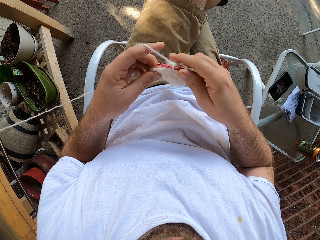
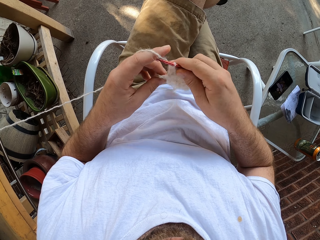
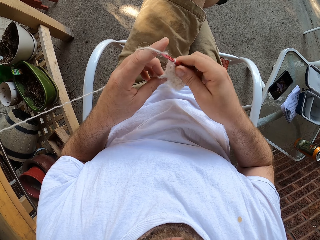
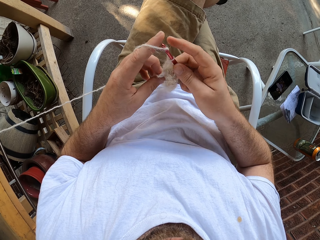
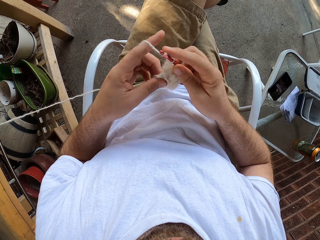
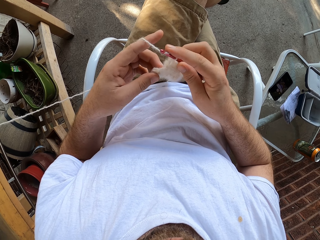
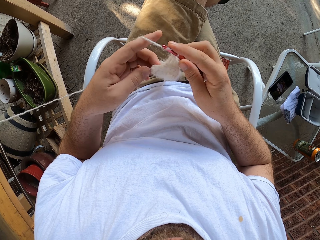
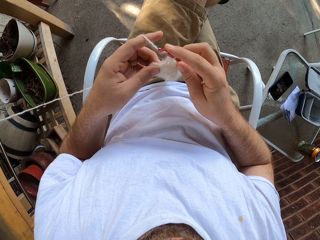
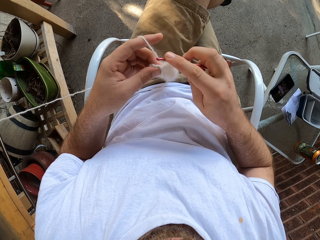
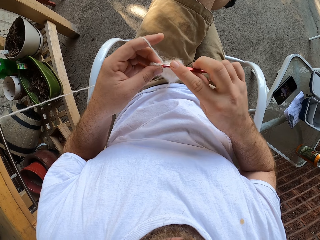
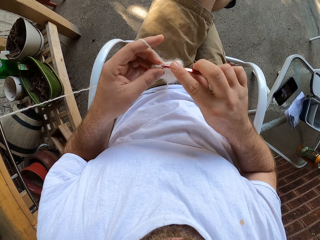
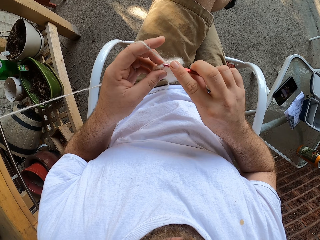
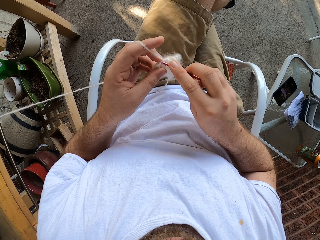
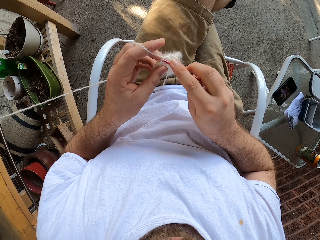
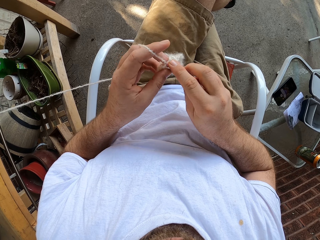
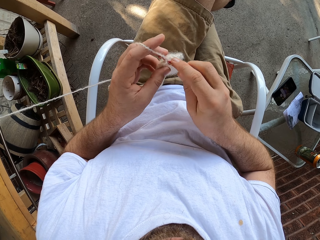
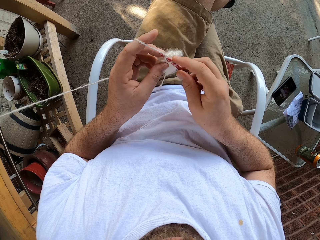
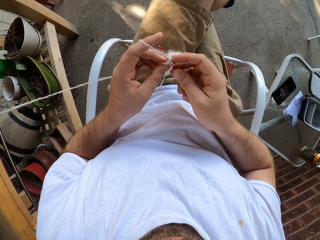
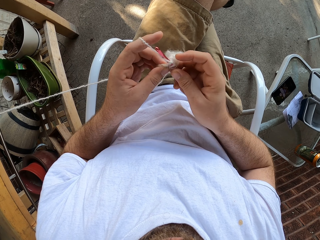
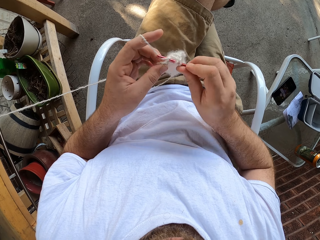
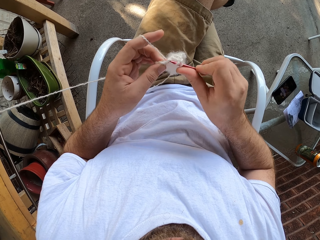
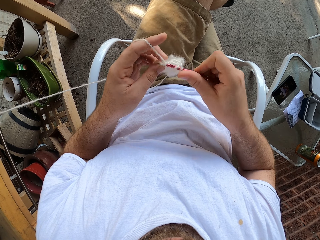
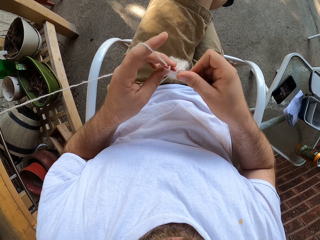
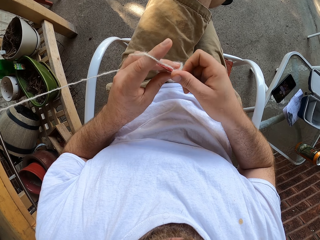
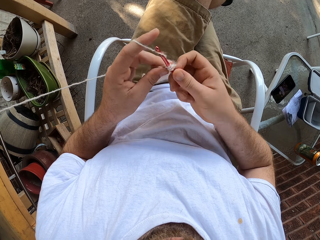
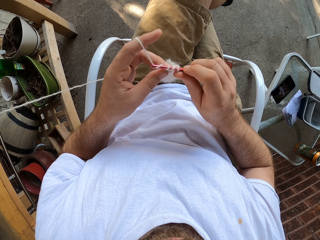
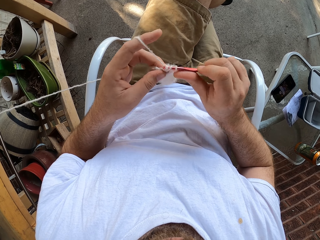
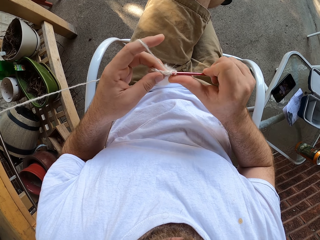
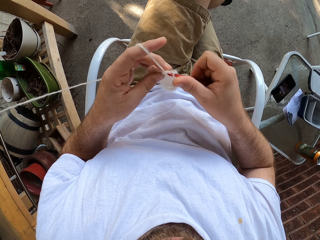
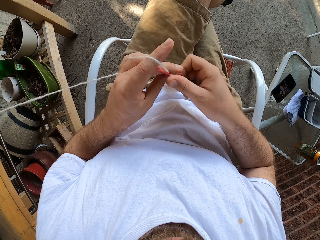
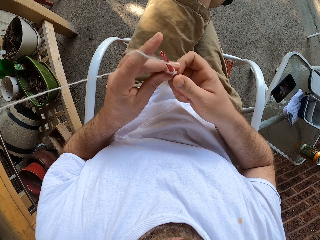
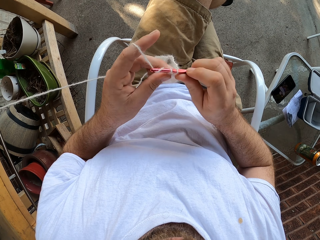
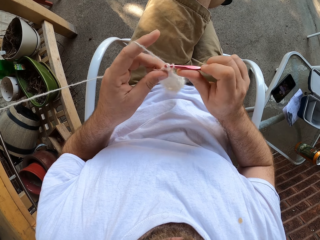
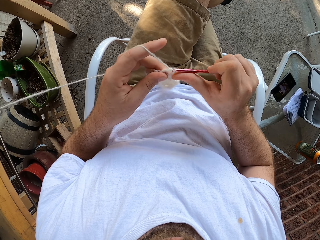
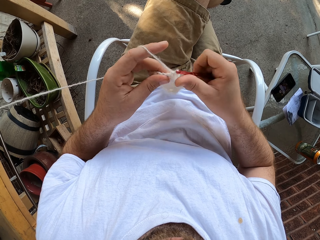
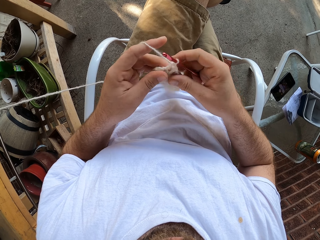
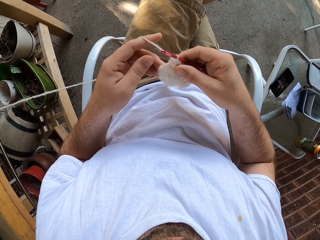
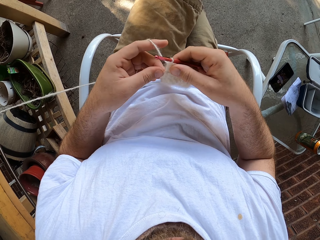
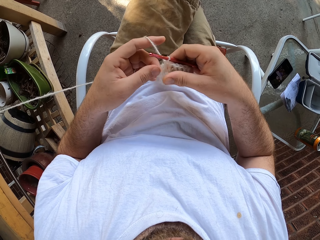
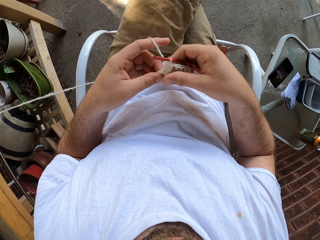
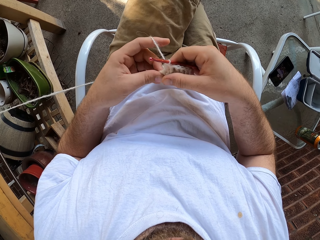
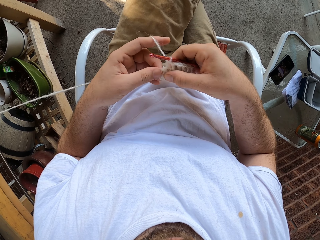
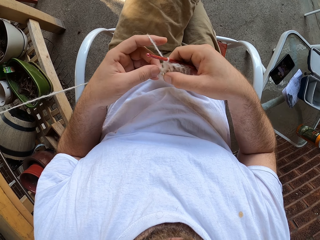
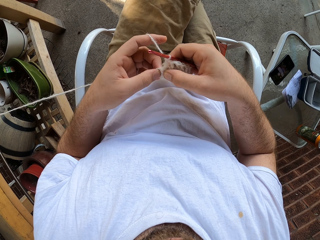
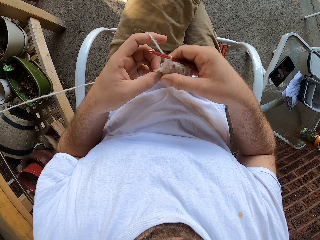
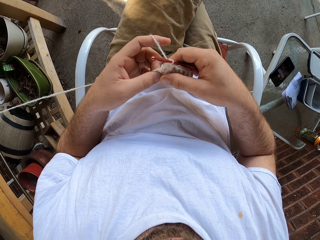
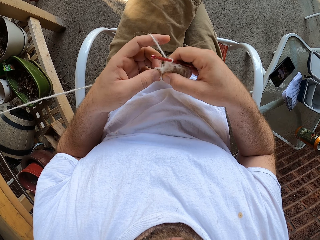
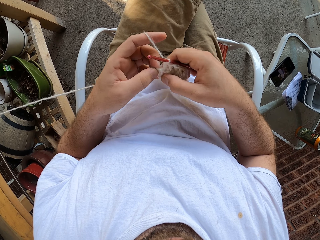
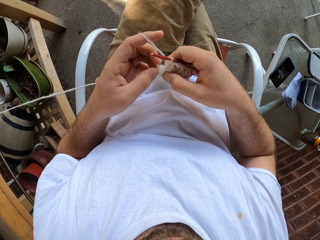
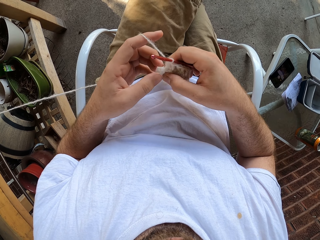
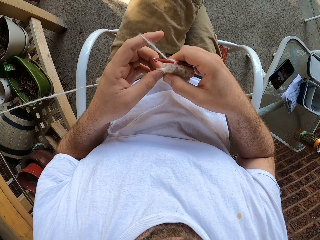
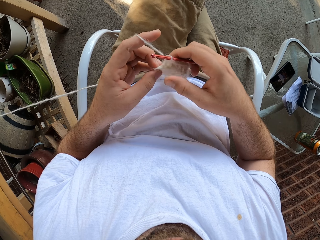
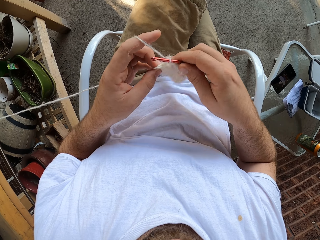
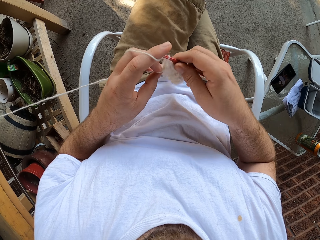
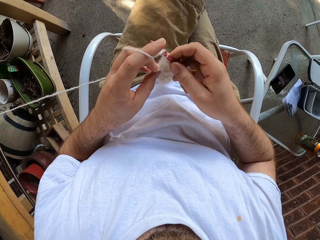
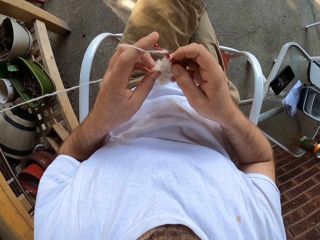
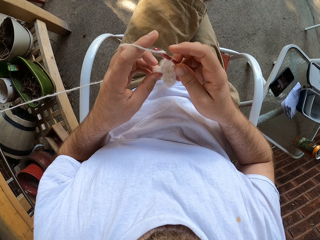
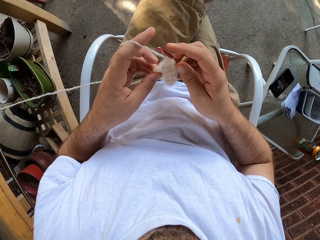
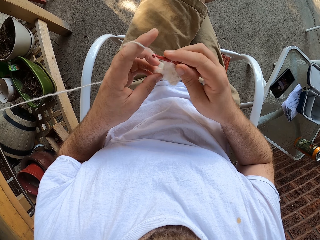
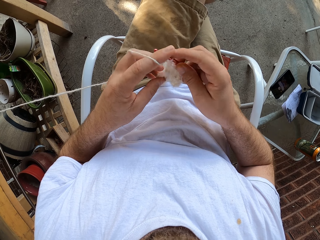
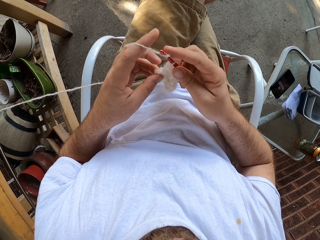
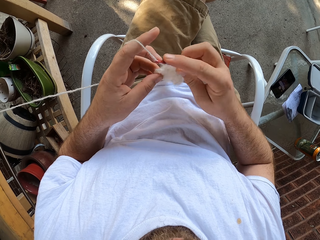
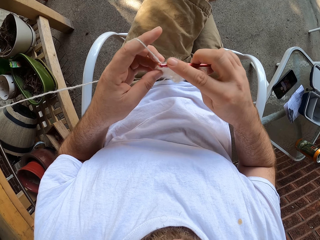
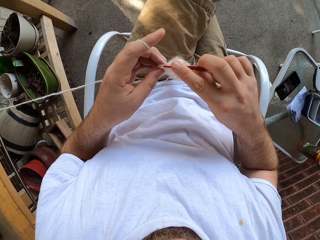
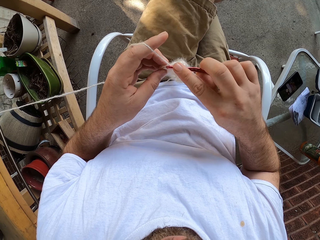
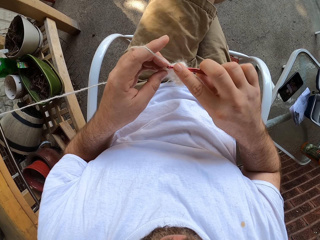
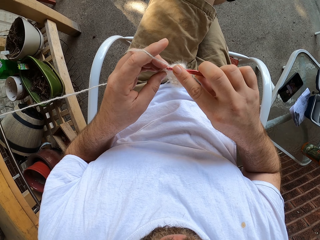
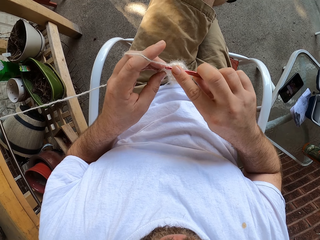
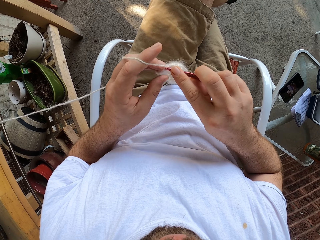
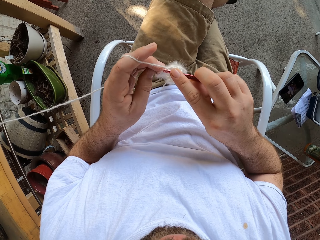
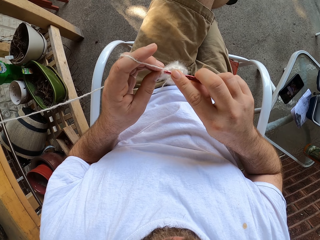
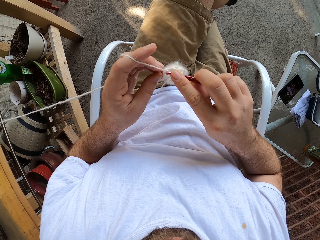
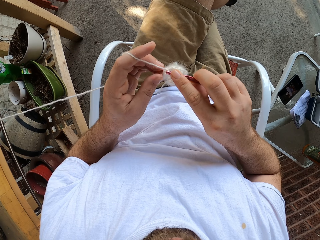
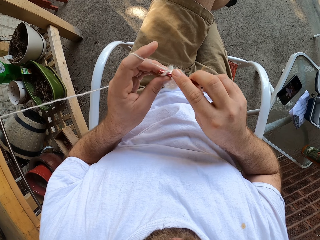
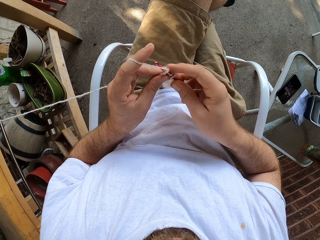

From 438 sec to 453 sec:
The camera wearer touches the fabric. They knit the fabric with a crochet.

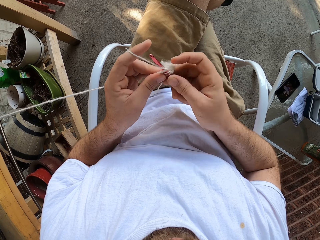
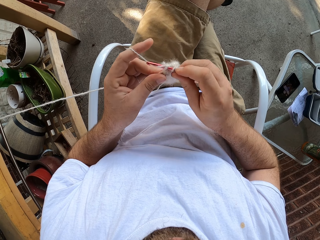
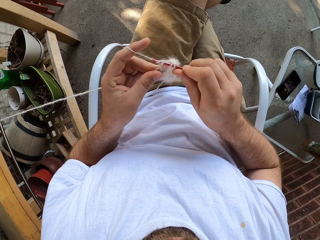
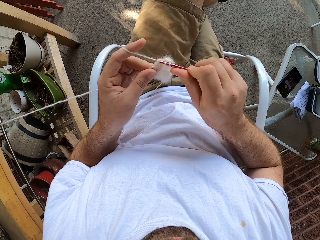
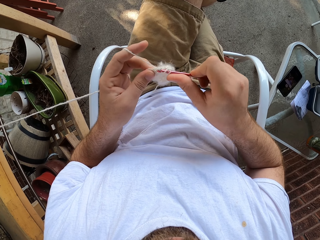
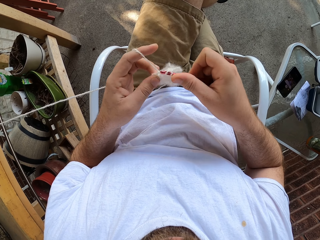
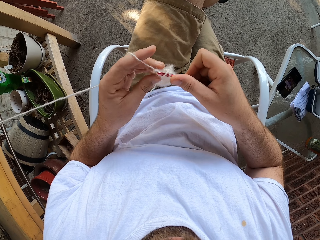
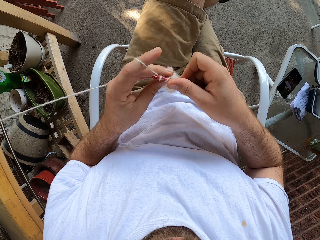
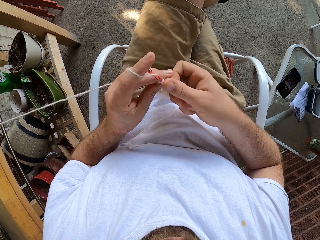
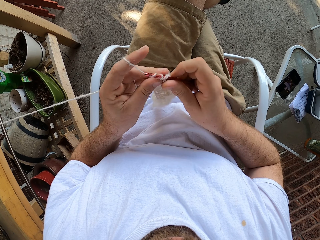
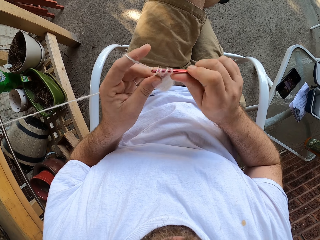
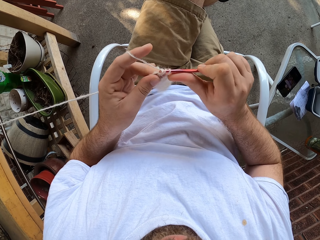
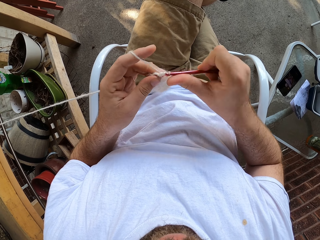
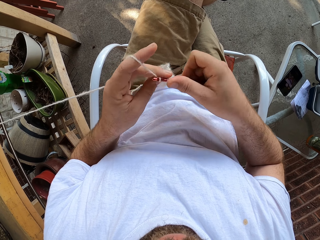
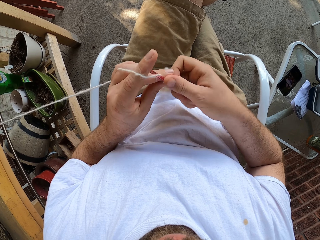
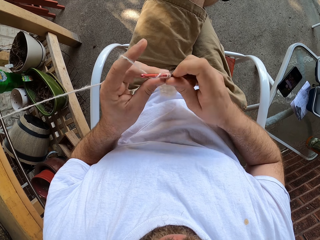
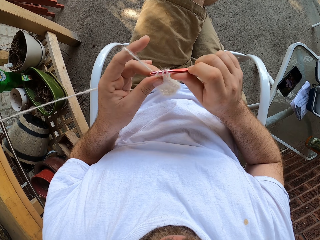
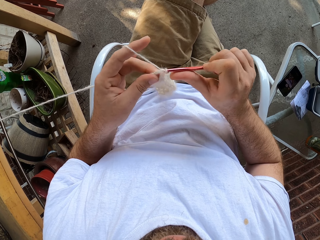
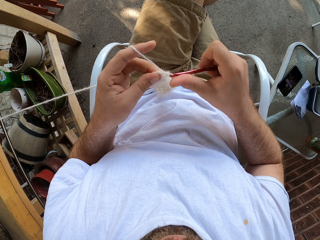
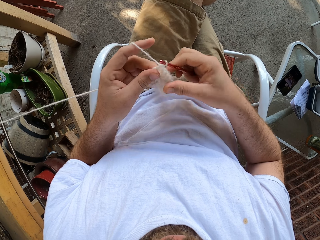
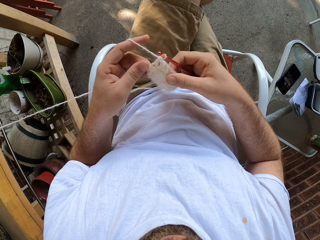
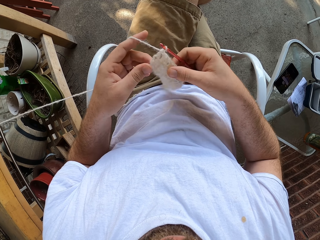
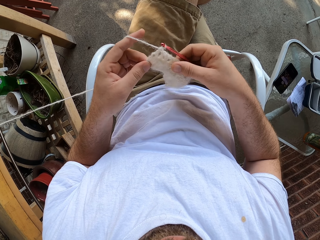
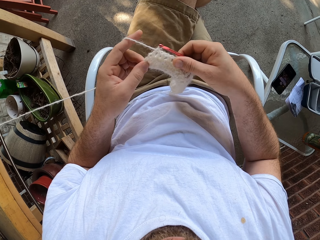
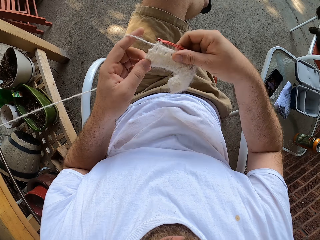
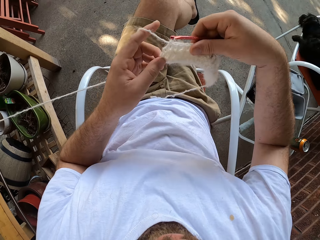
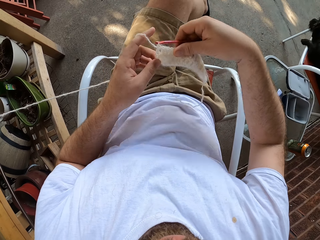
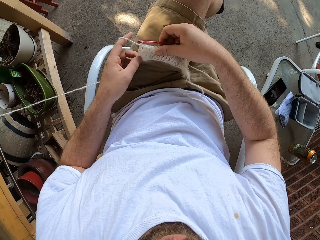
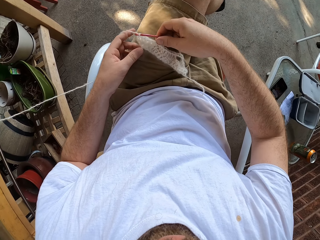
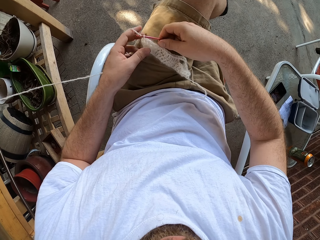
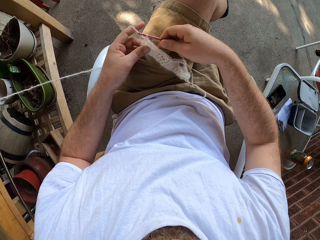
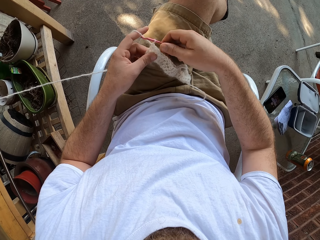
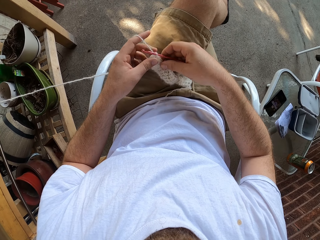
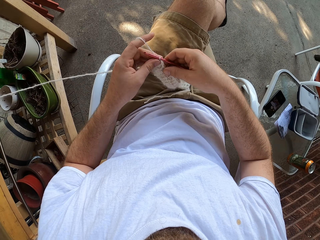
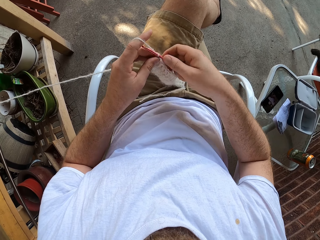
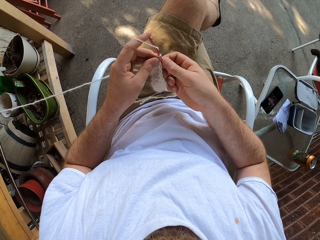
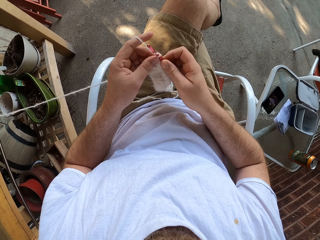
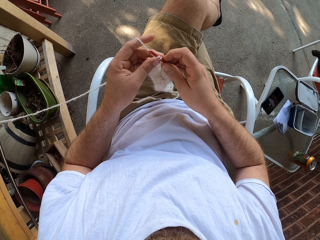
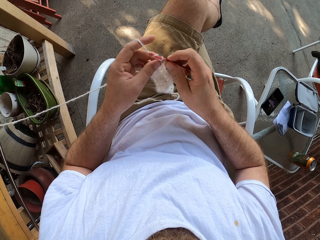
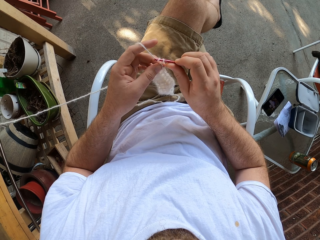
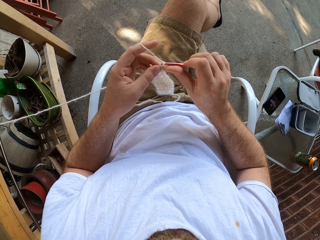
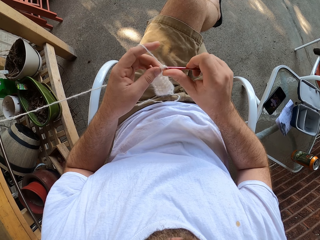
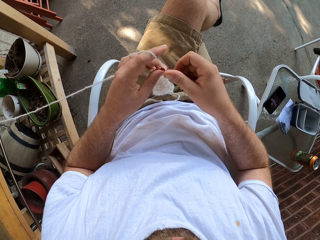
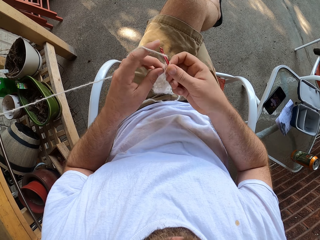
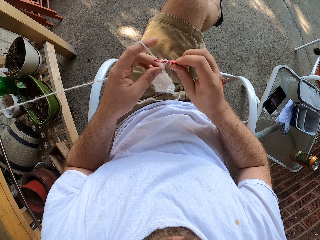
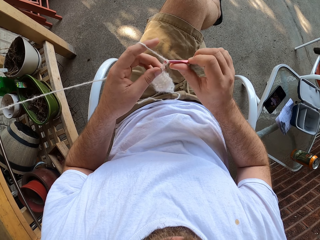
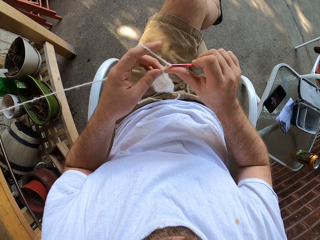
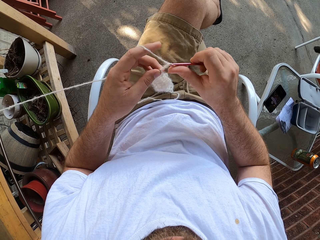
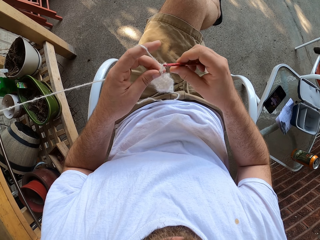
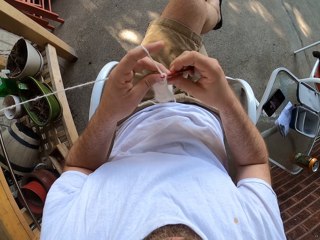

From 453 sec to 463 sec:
The camera wearer lifts up the fabric. They knit the fabric with a crochet.
